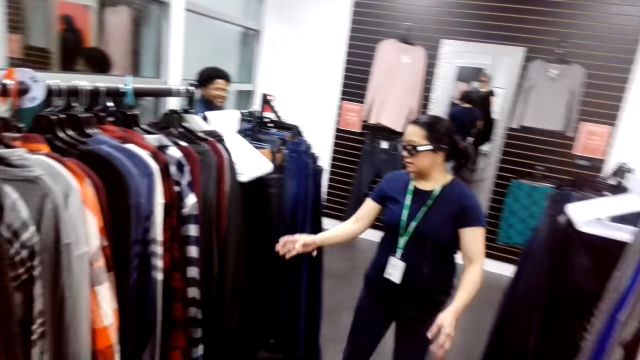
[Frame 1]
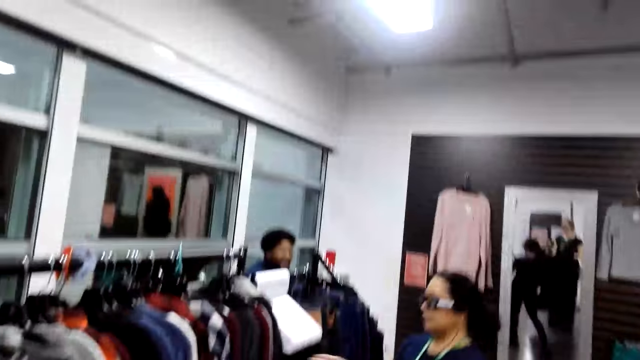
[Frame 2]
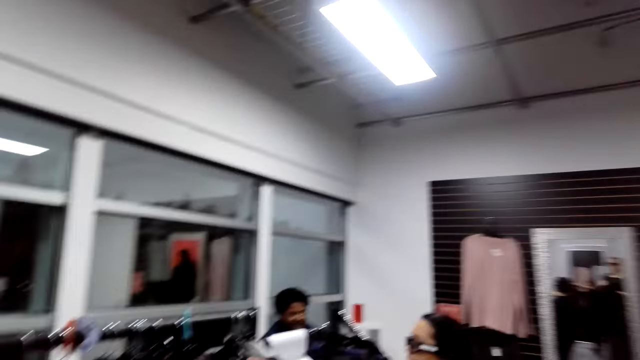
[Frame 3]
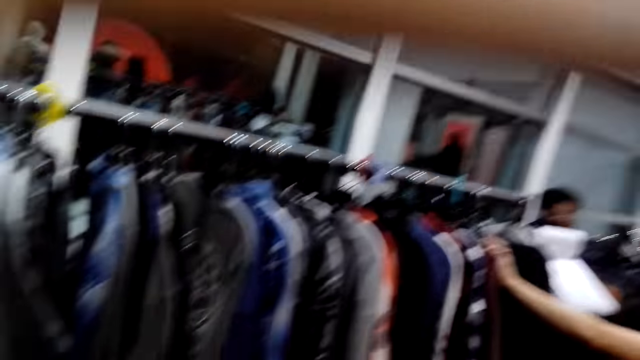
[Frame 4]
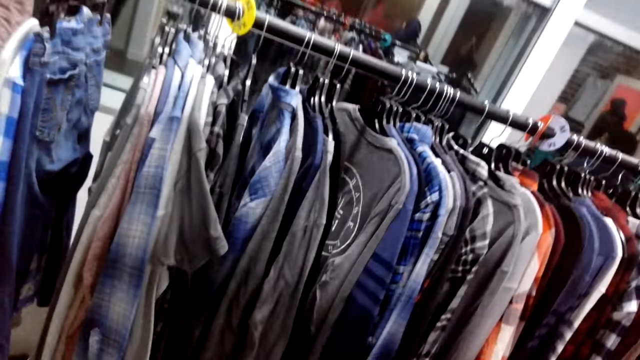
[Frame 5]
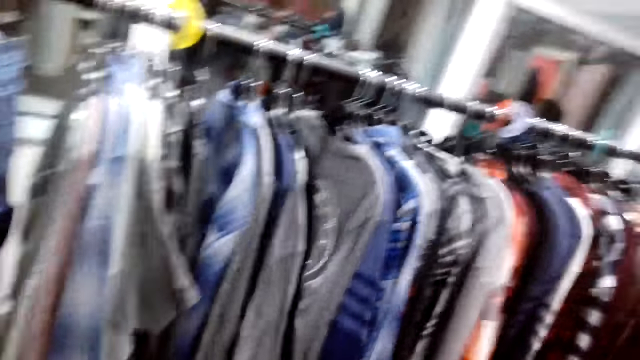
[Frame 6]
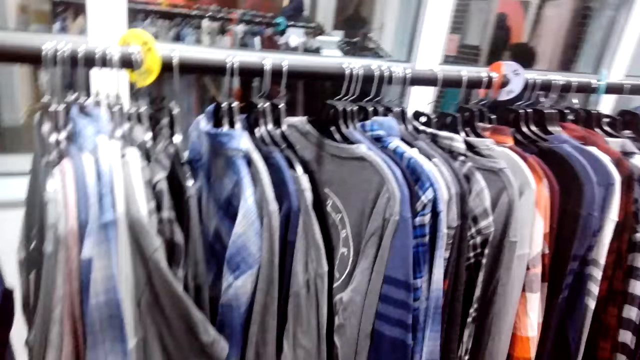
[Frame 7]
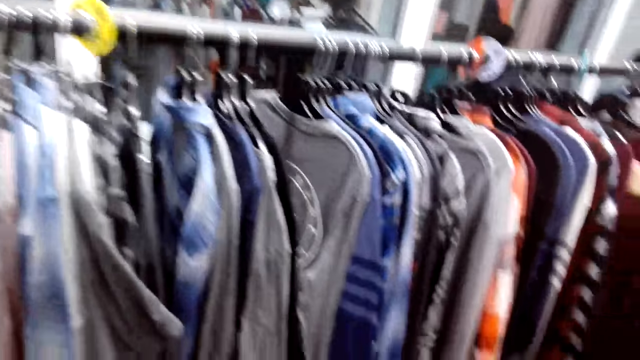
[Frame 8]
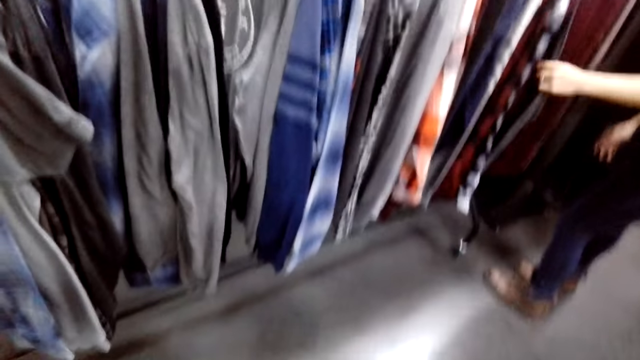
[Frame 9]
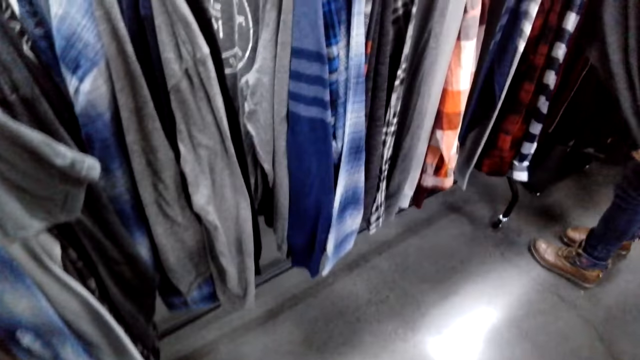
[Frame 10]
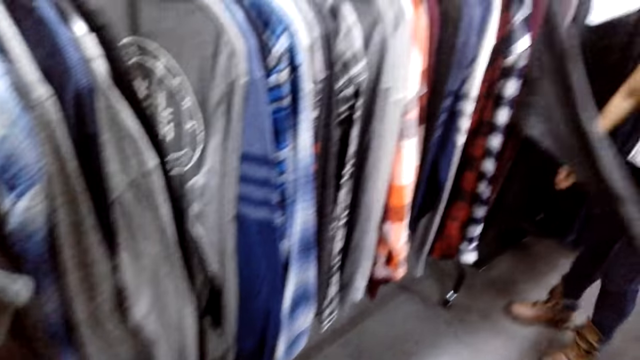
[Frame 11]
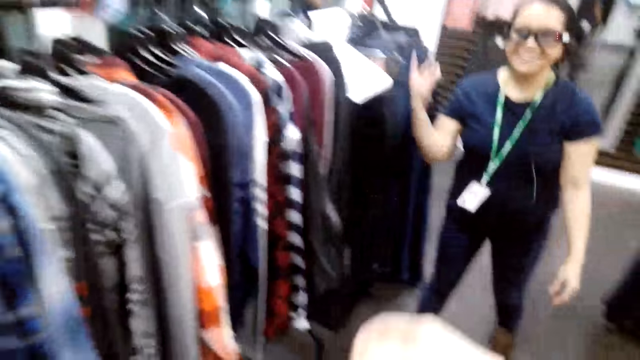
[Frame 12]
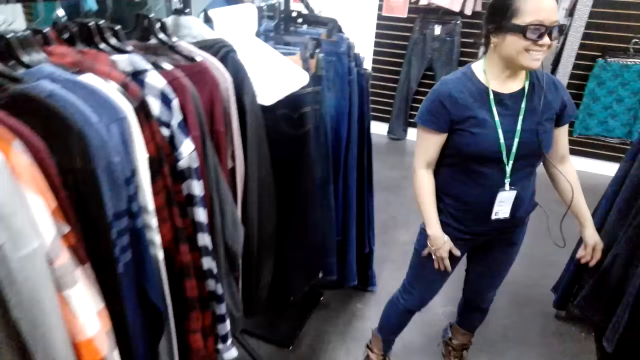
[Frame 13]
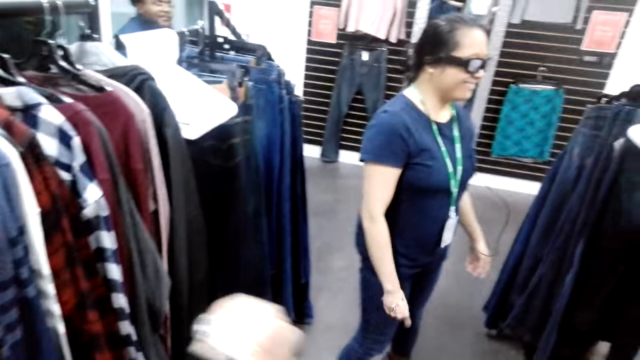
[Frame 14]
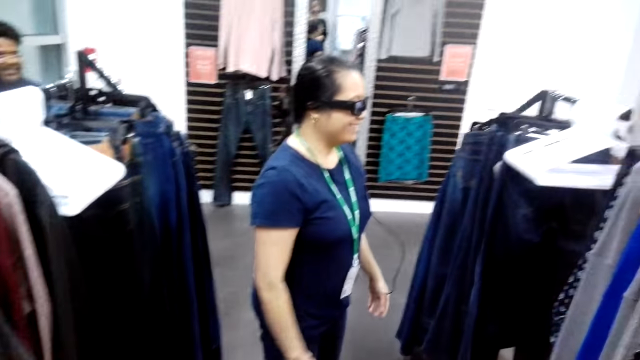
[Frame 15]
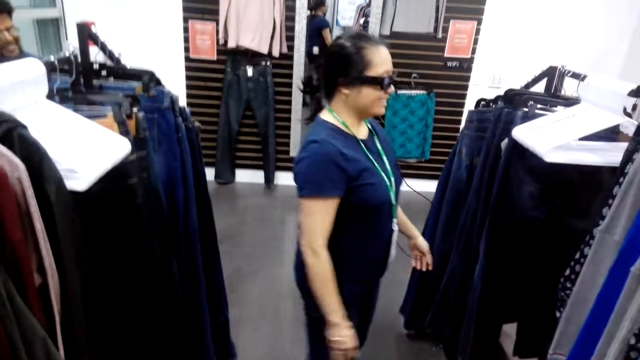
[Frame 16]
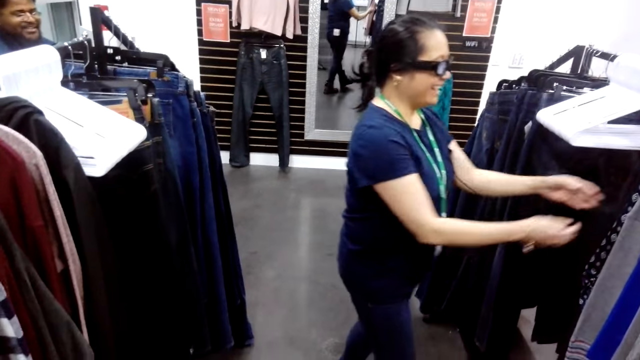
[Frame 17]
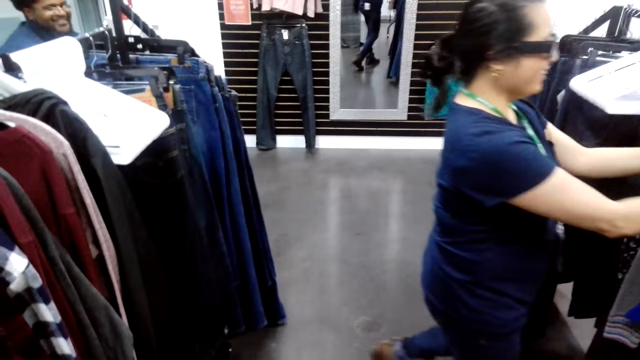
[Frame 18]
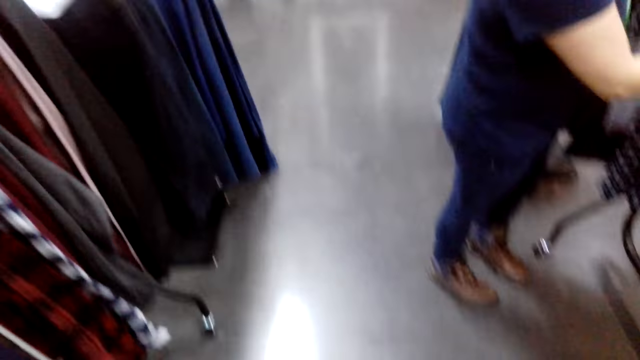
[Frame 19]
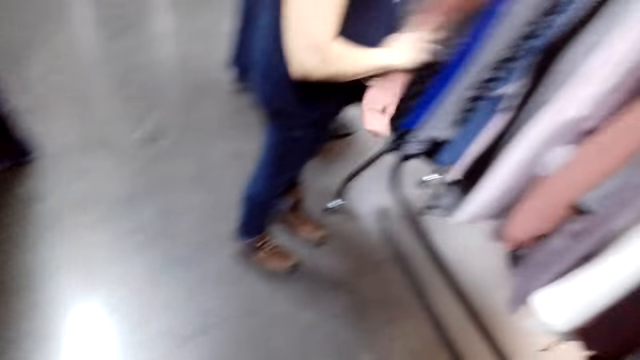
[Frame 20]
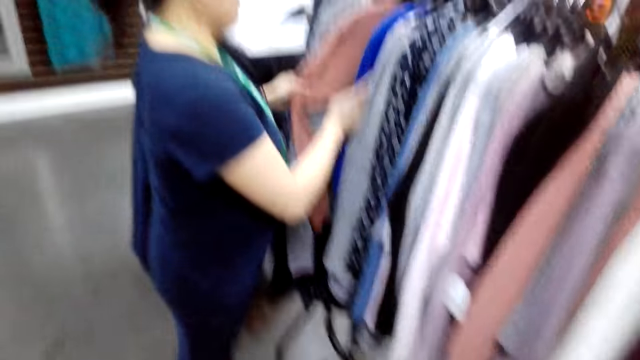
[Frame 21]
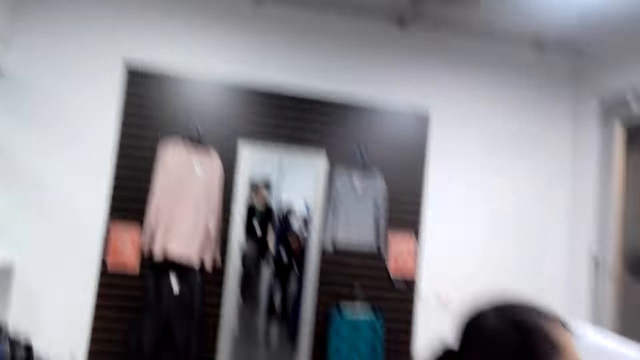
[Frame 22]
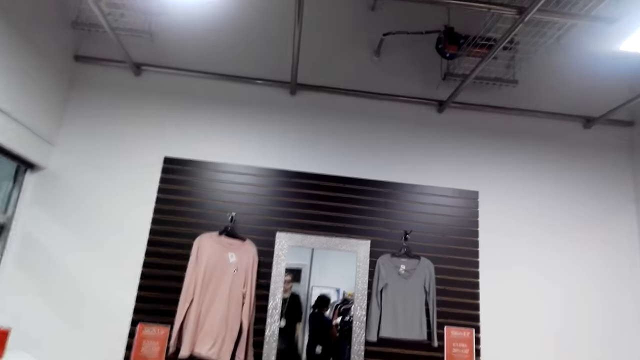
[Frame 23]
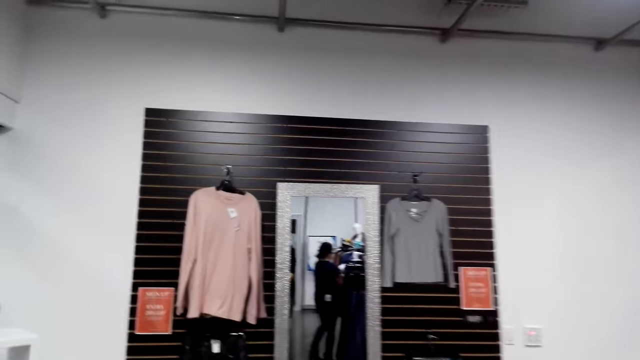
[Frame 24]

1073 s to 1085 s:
The camera wearer walks around. They turn to the side. They take the sweater. A man holds a cloth on a hanger. The camera wearer looks on in the room. They turn to the side. The man holds the cloth on the hanger.

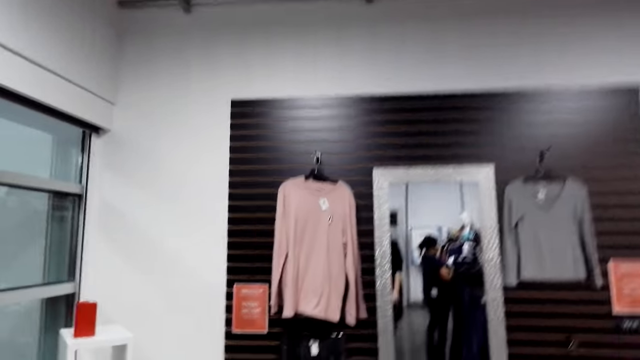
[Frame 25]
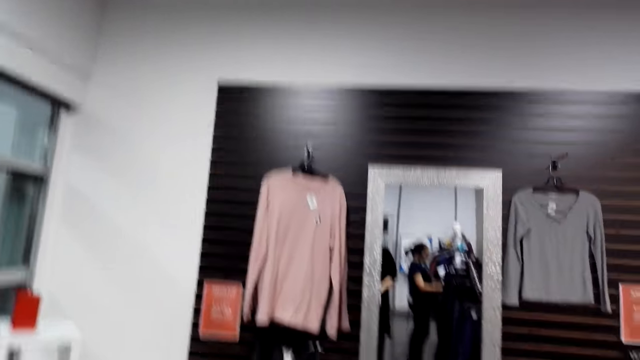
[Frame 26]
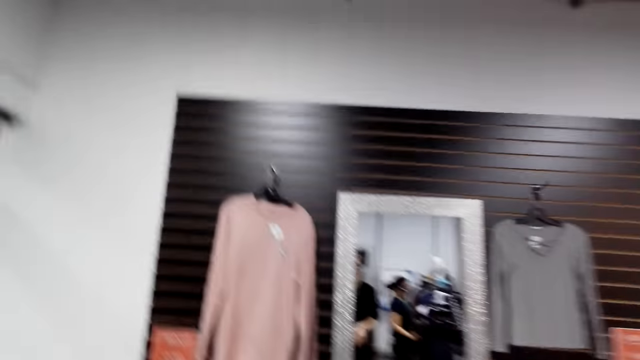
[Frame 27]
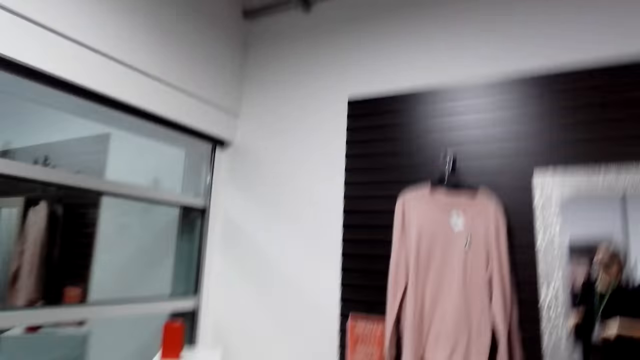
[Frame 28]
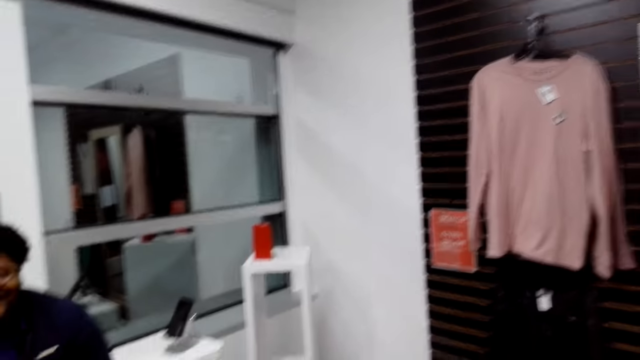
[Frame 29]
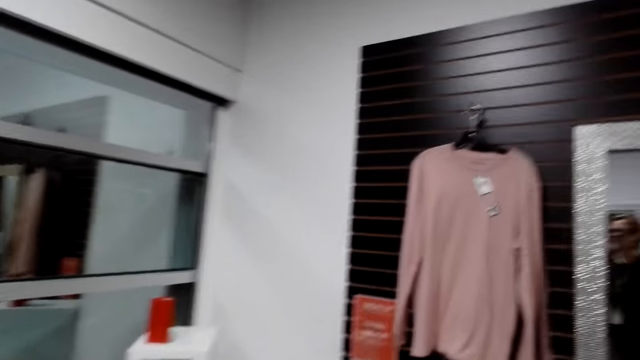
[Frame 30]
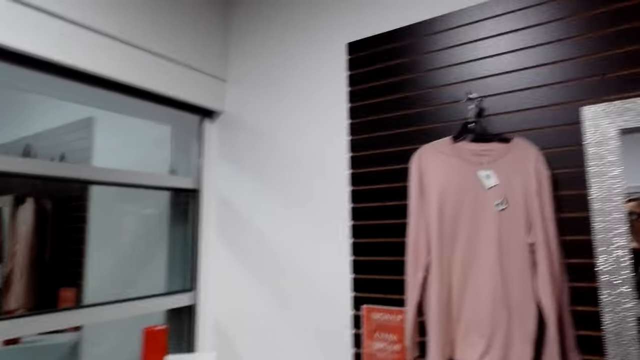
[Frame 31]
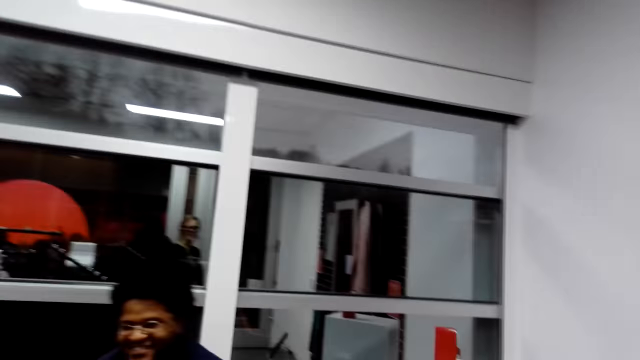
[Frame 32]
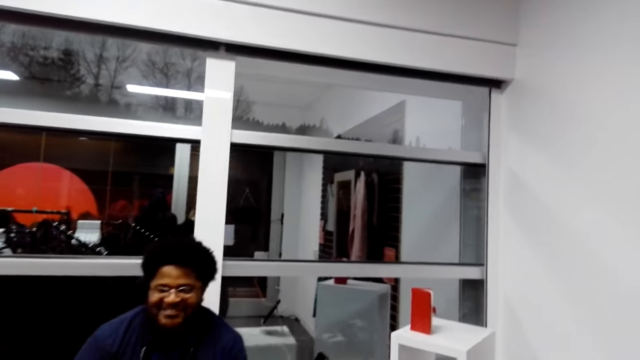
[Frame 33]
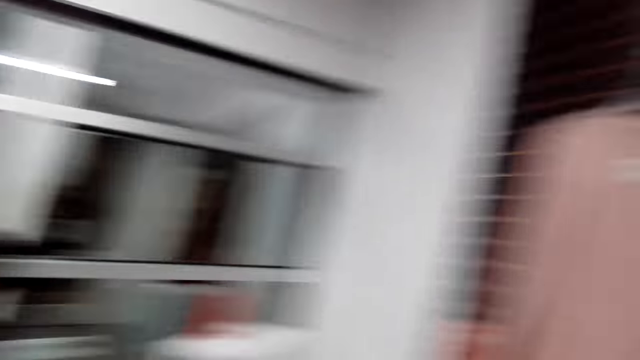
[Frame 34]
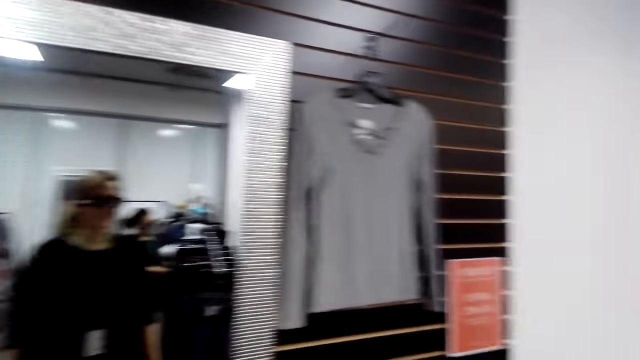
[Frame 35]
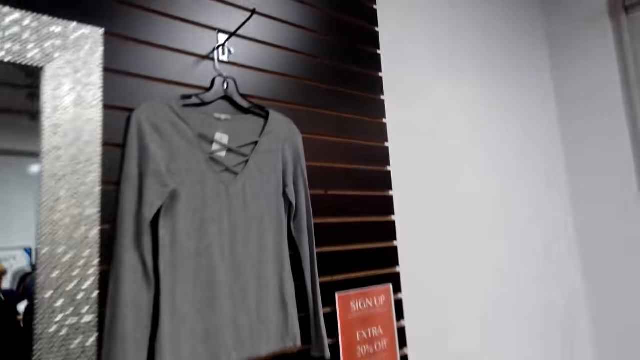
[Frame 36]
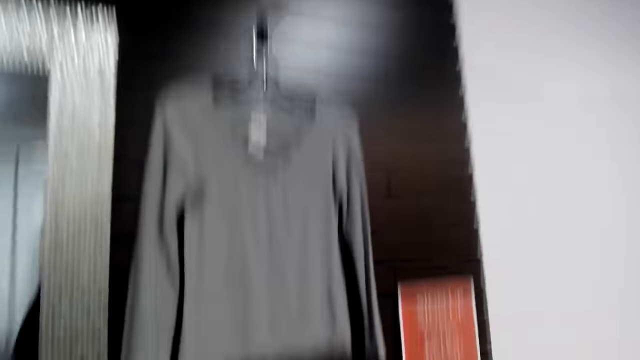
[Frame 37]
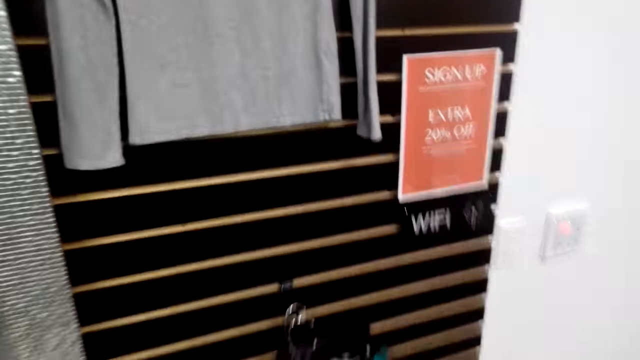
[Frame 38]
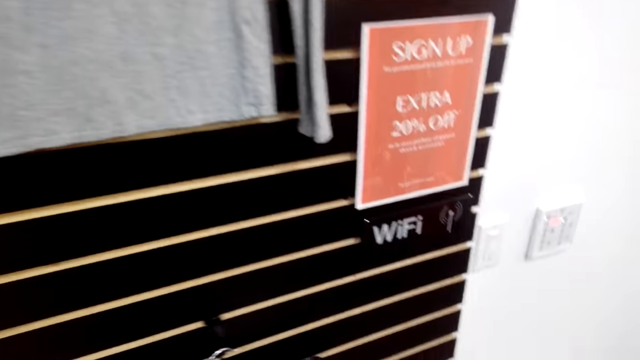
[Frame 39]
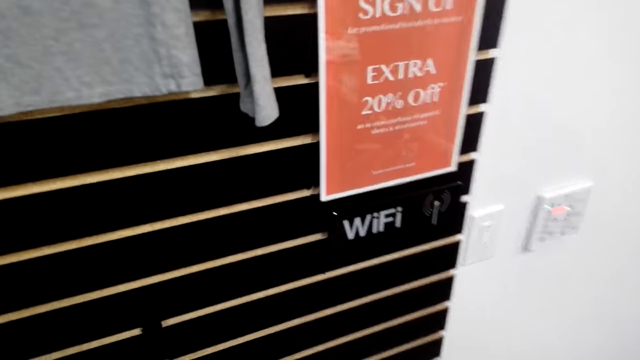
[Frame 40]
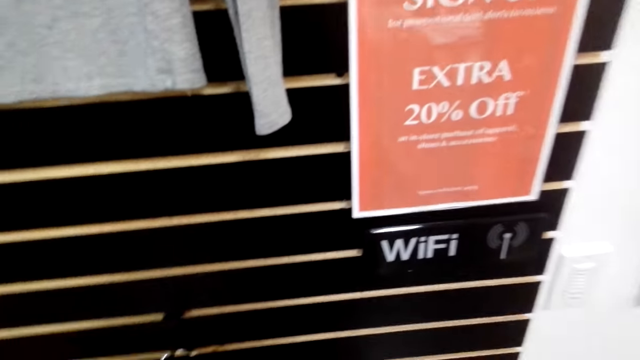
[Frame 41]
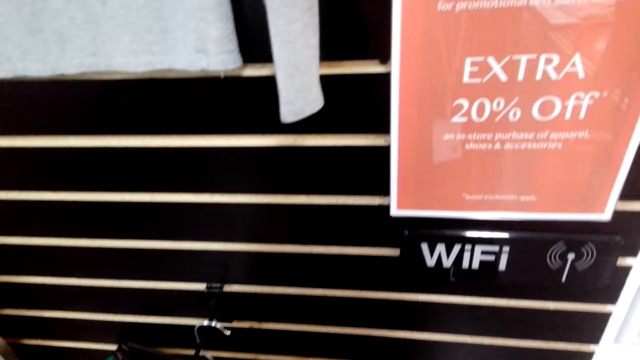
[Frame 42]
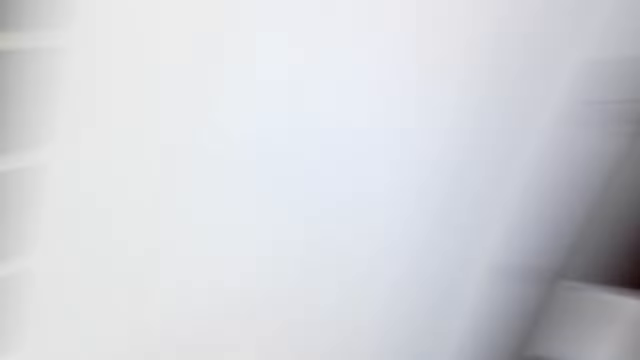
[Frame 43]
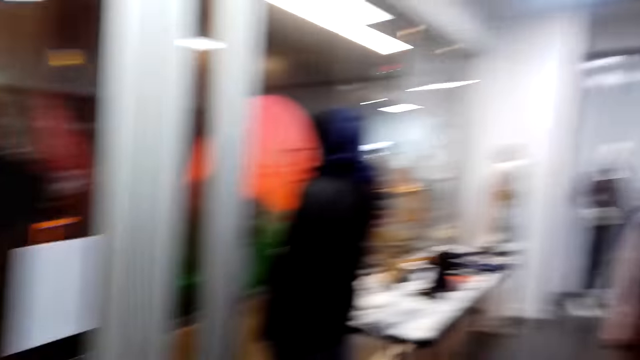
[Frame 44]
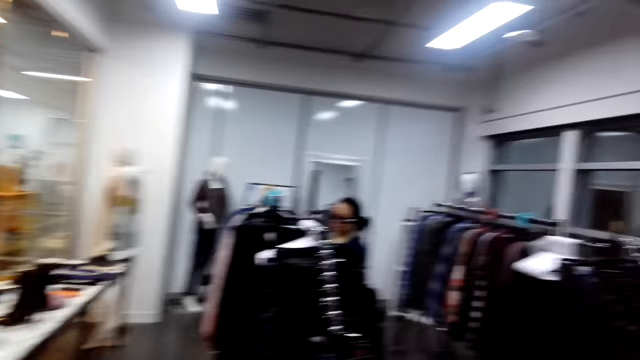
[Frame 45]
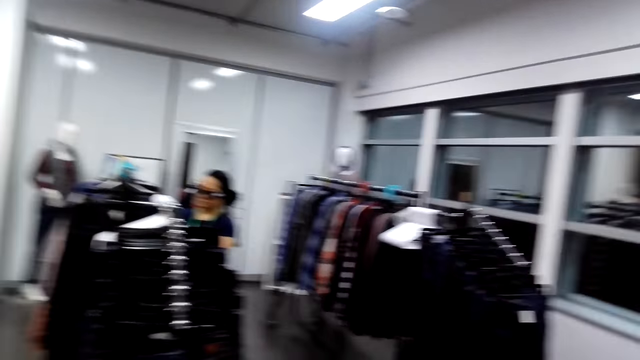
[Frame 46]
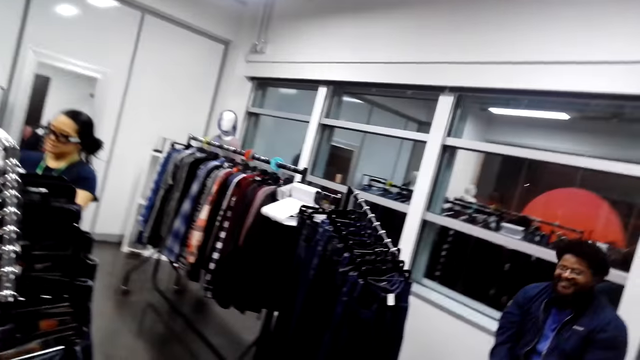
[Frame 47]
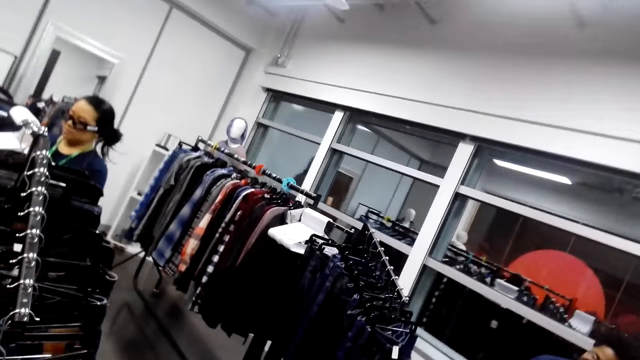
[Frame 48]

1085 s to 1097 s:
The camera wearer walks around. They turn to the side. They walk around. They turn to the side. They walk towards a cashier man. They turn to the side. They turn around.
